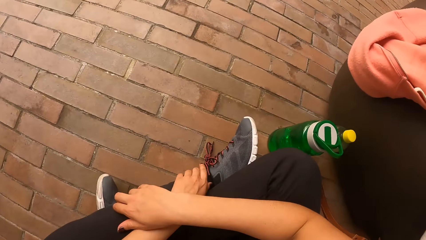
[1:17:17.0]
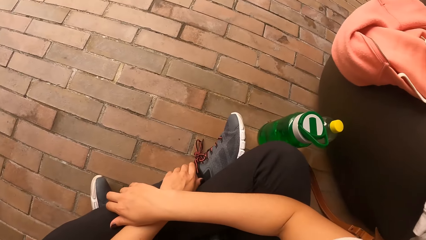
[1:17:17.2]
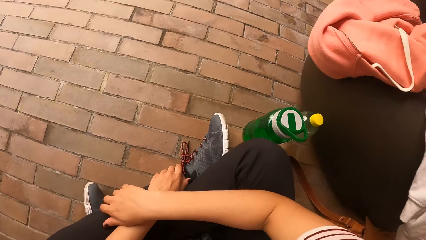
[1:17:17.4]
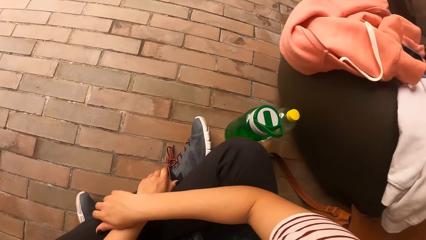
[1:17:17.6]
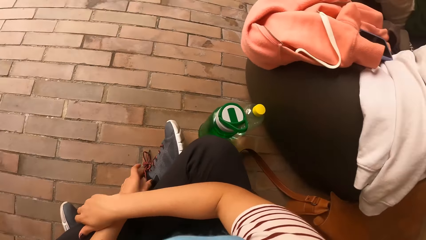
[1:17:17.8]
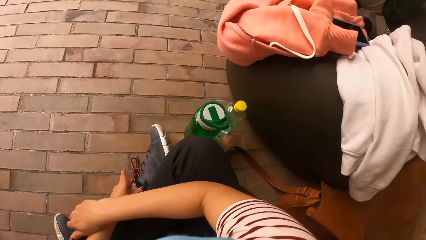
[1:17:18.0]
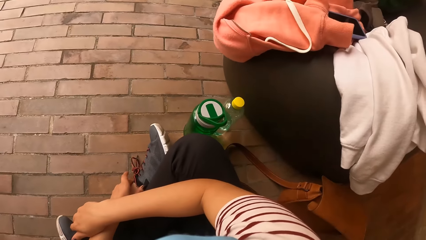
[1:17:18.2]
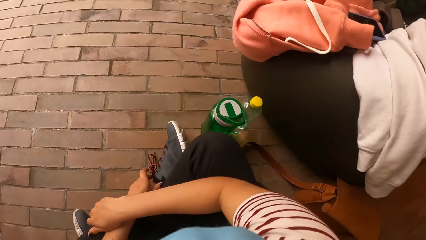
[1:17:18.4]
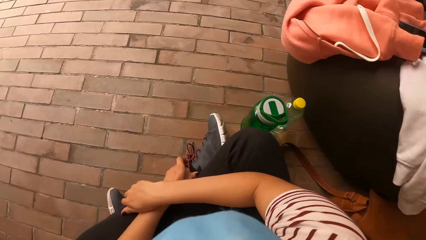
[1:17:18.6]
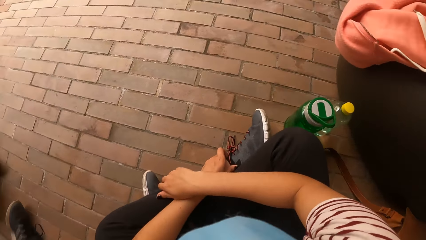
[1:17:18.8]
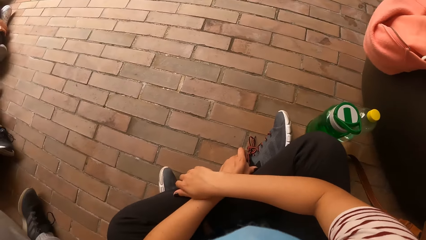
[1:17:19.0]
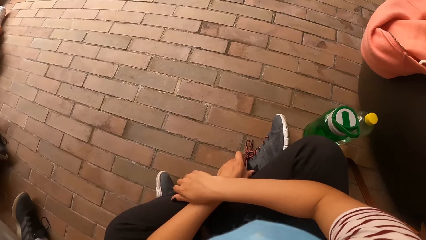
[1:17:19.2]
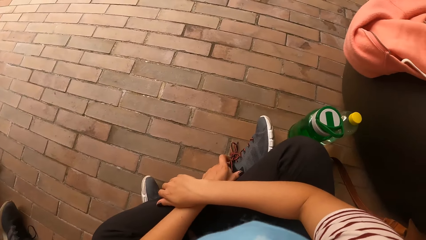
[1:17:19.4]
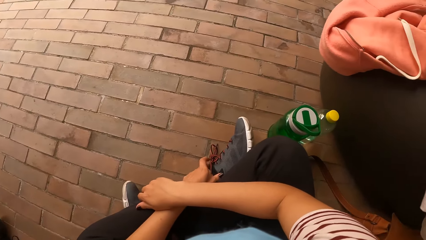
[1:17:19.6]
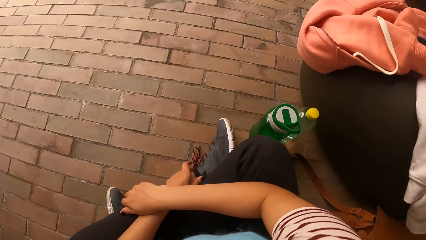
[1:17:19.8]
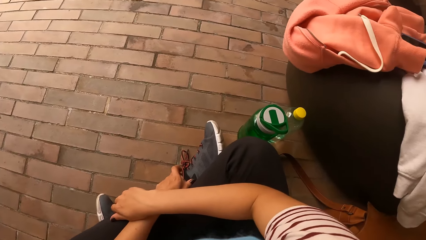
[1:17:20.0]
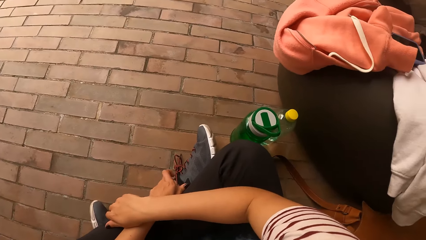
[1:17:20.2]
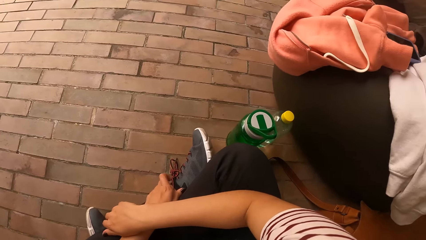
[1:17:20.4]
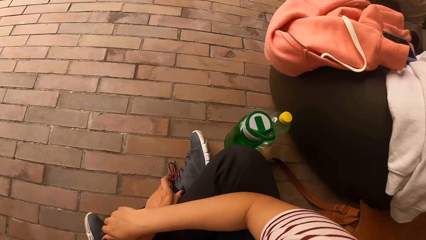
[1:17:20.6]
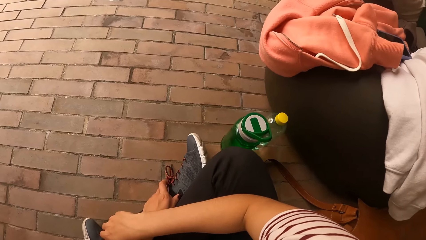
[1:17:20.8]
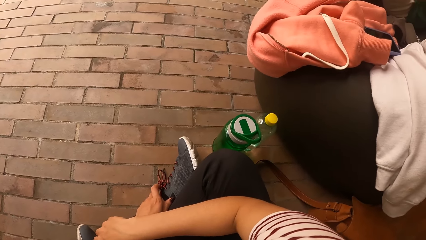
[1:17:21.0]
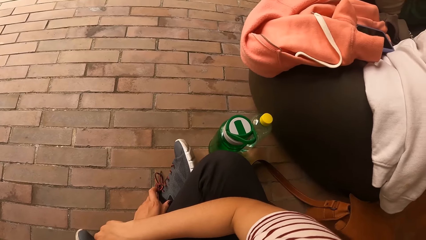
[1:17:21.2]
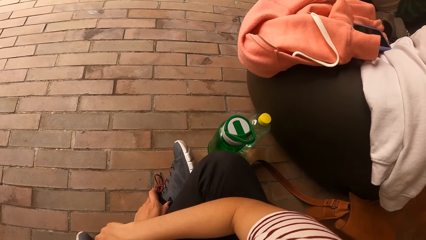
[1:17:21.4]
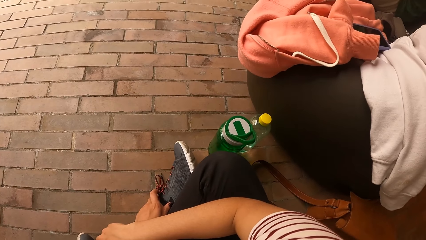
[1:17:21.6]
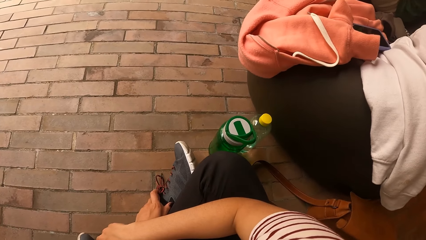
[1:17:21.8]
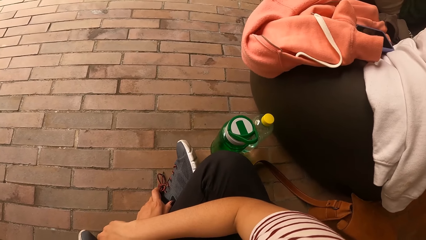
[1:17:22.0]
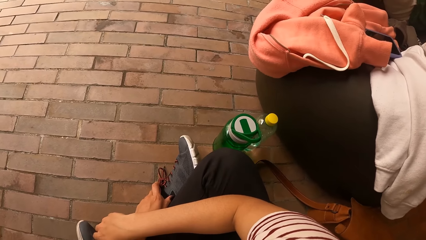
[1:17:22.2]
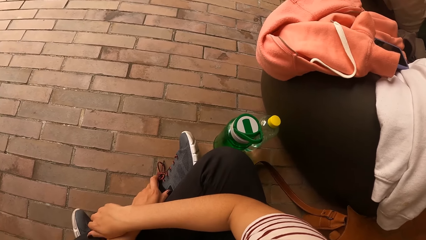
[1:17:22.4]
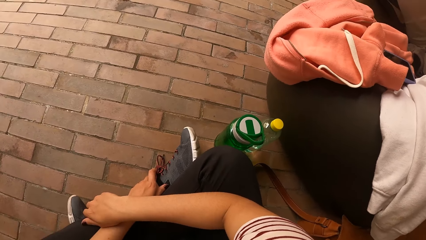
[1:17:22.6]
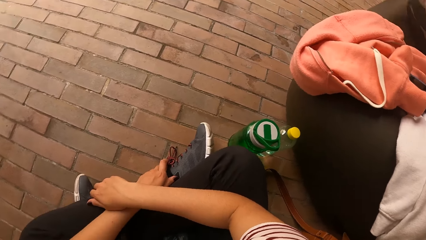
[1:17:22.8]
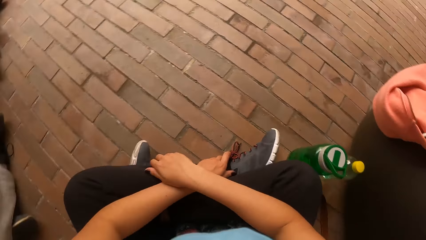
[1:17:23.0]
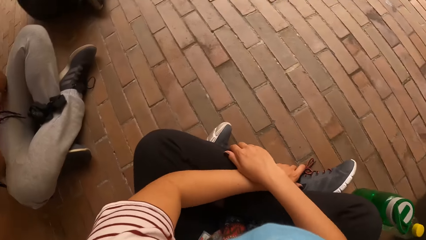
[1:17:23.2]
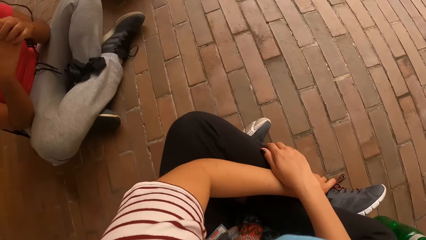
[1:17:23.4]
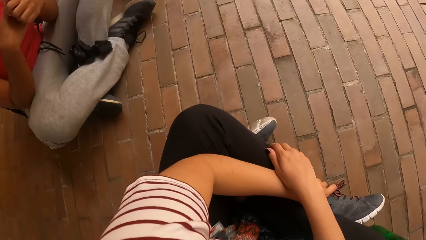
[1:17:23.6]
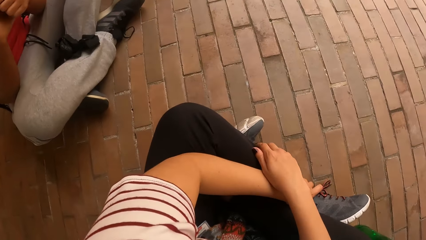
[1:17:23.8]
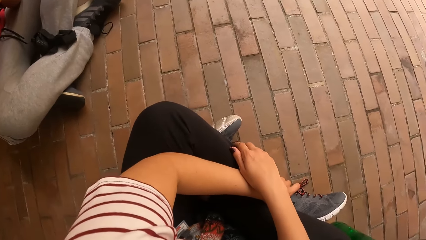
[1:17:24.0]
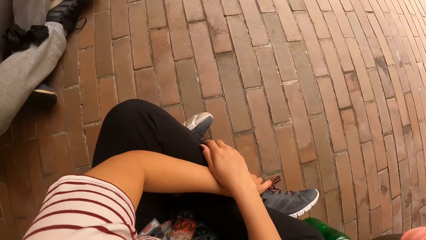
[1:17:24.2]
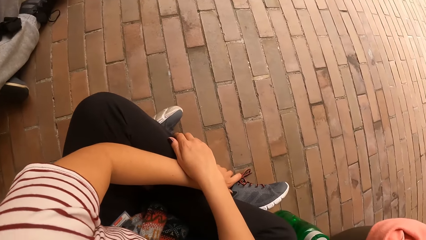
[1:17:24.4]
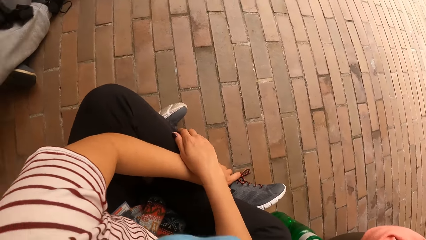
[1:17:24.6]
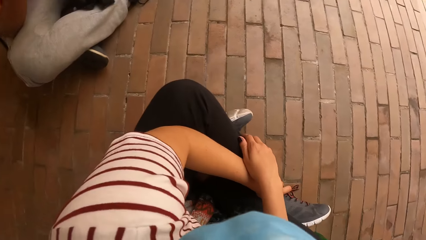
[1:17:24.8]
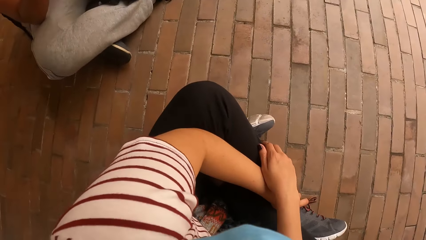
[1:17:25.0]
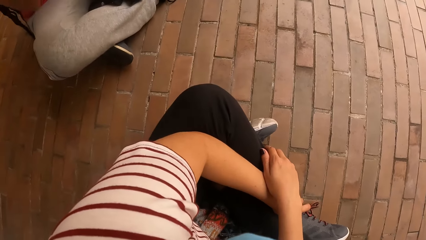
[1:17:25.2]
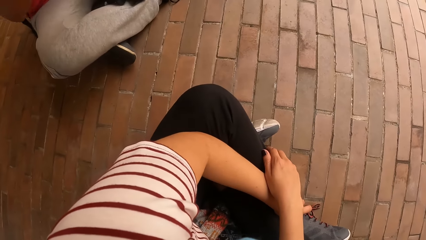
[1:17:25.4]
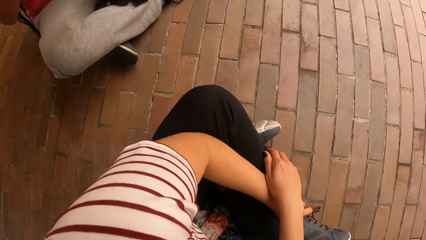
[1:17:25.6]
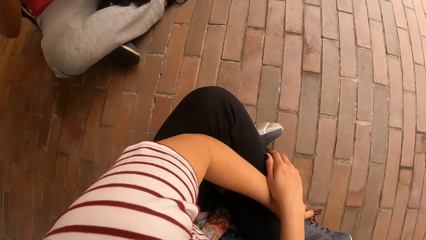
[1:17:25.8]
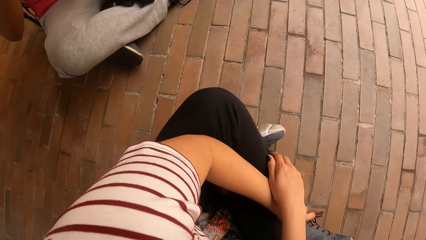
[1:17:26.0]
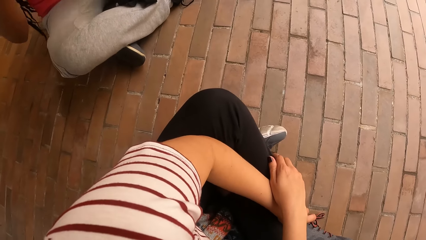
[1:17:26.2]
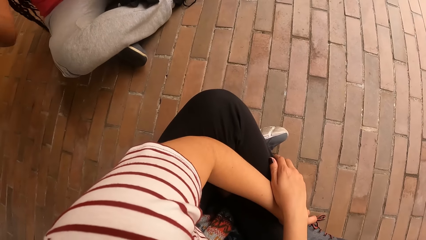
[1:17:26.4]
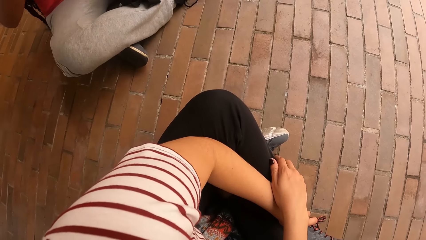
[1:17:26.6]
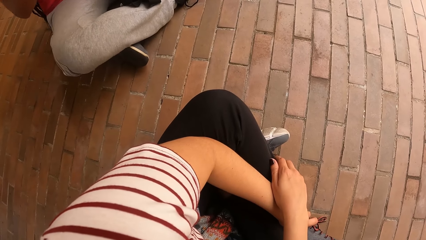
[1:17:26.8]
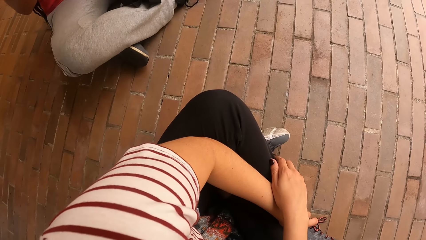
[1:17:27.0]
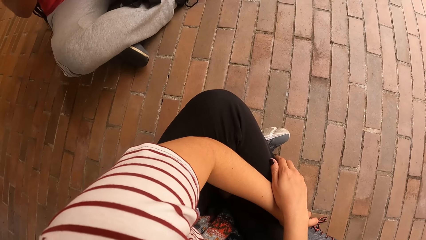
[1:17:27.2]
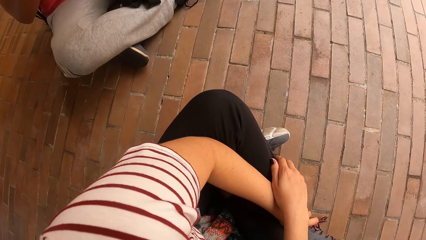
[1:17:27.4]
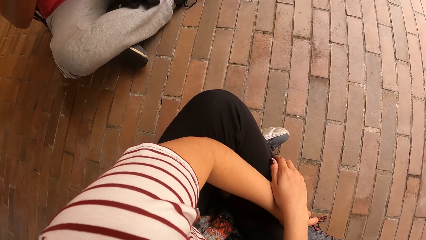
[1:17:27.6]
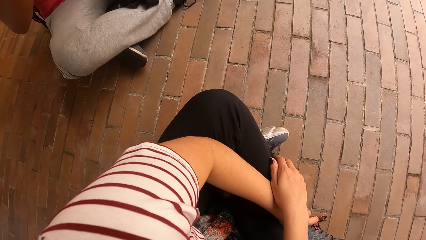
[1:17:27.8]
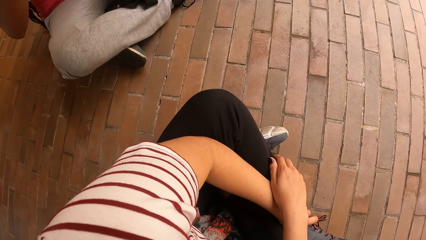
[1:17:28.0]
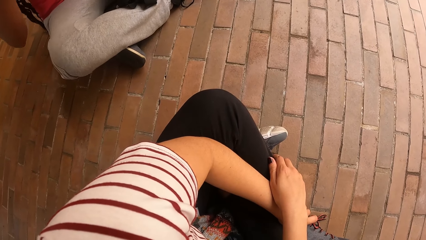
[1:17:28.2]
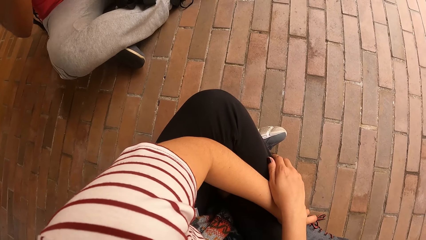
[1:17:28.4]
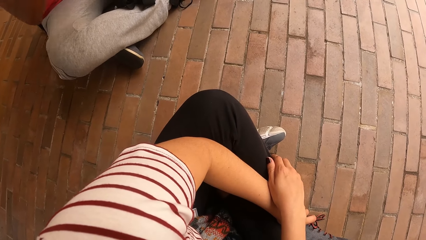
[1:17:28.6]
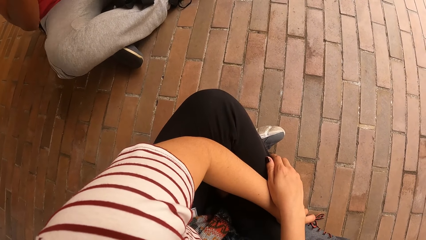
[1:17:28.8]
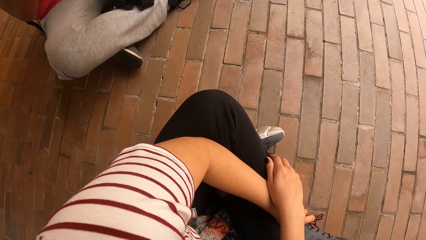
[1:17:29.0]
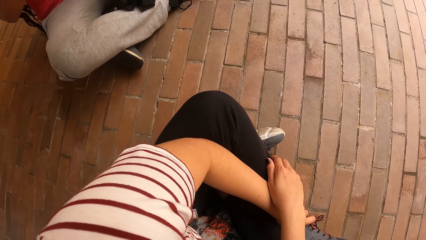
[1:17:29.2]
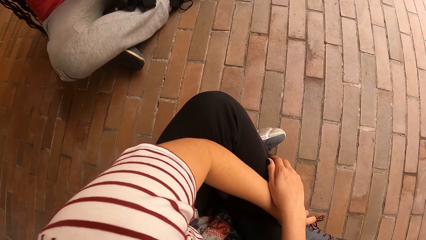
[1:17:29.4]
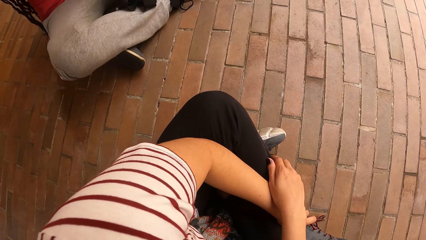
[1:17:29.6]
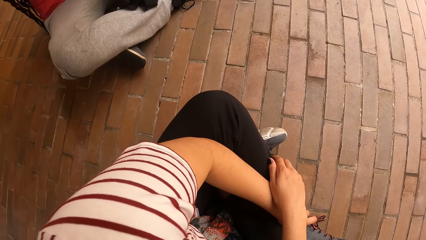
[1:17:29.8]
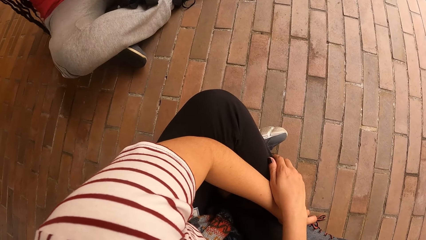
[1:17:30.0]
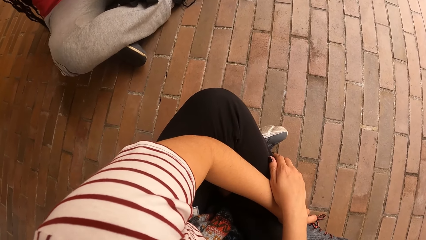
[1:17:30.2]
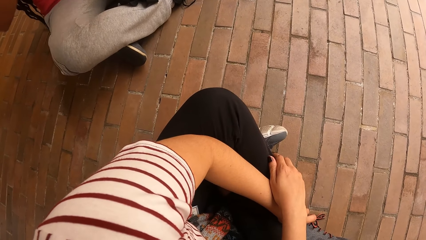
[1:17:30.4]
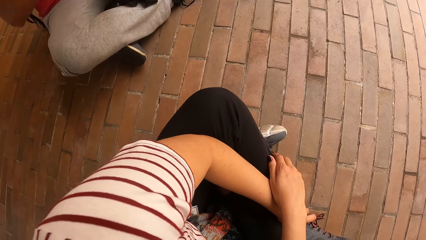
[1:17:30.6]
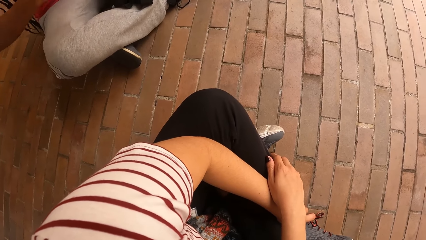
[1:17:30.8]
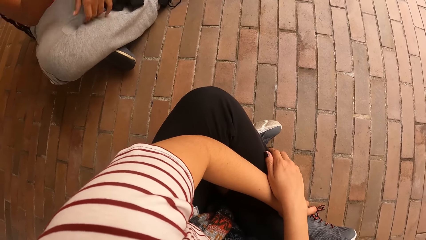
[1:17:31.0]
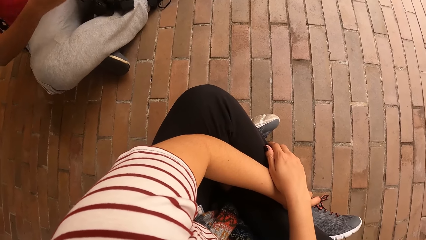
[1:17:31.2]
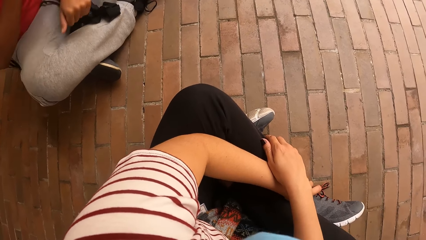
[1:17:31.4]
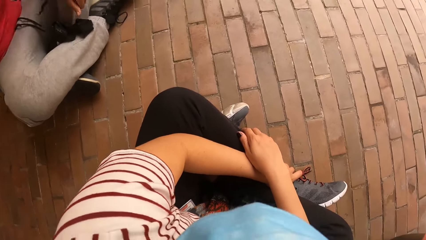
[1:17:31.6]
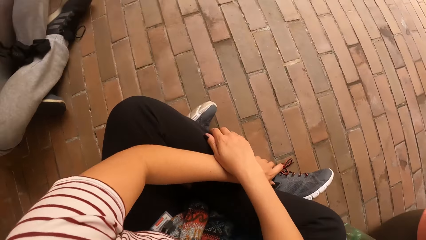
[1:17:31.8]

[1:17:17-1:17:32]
The camera wearer interacts with the woman. The woman moves the hands.
